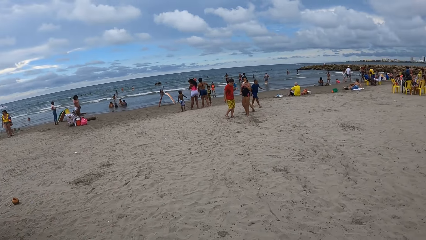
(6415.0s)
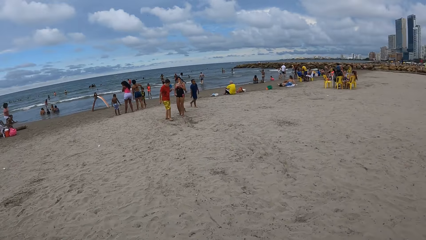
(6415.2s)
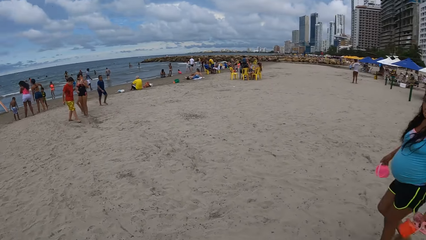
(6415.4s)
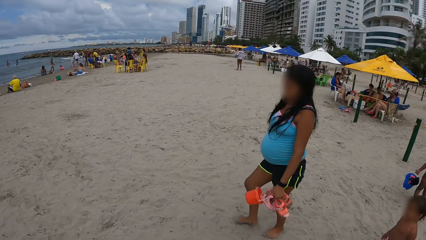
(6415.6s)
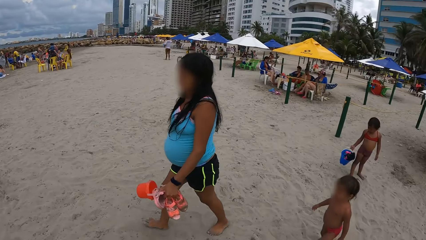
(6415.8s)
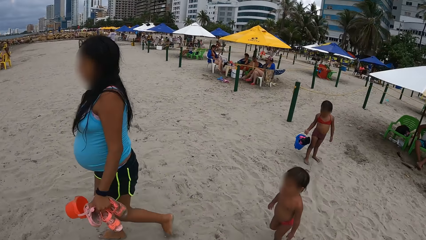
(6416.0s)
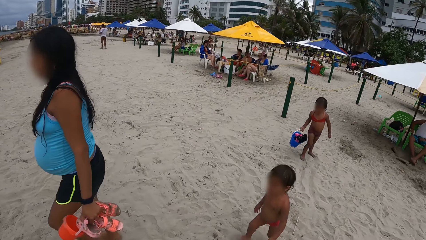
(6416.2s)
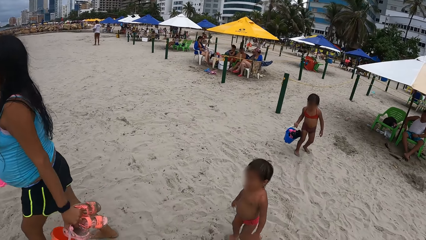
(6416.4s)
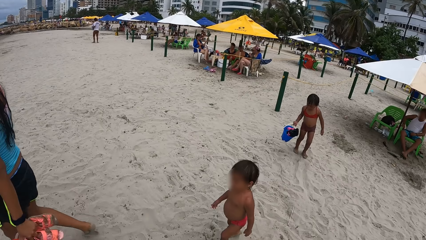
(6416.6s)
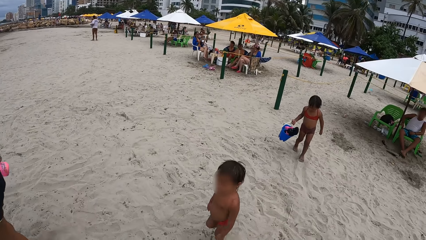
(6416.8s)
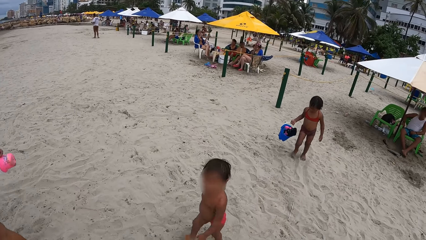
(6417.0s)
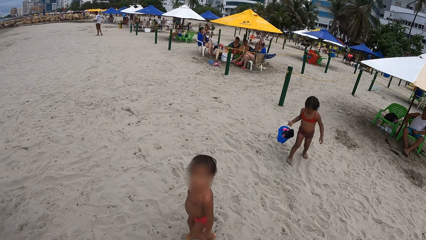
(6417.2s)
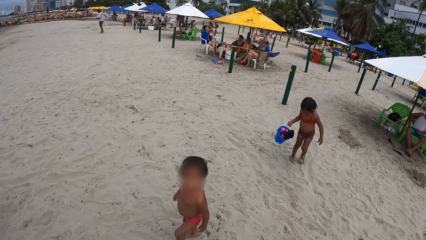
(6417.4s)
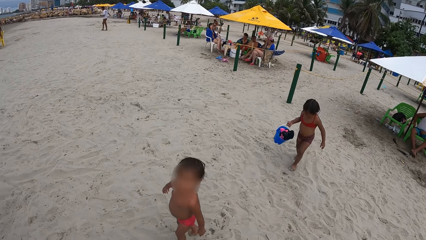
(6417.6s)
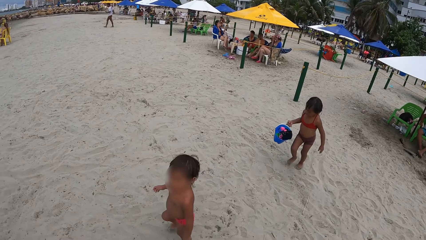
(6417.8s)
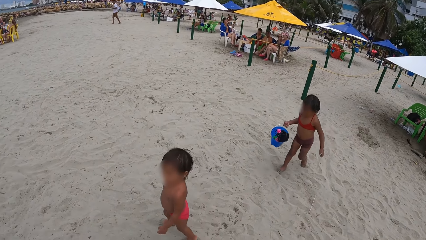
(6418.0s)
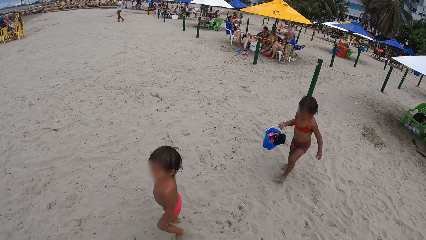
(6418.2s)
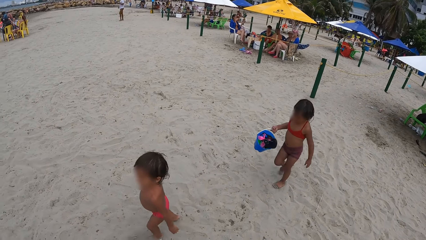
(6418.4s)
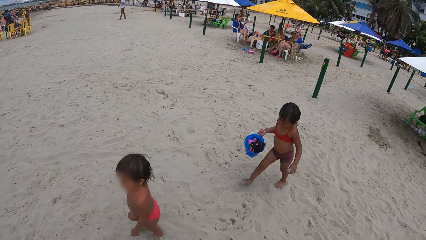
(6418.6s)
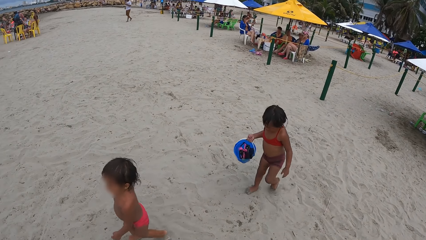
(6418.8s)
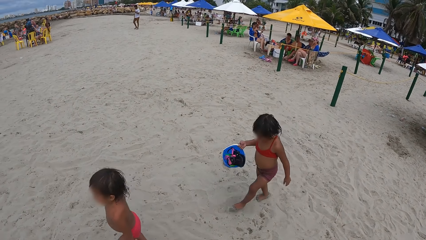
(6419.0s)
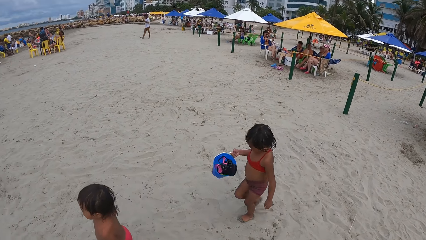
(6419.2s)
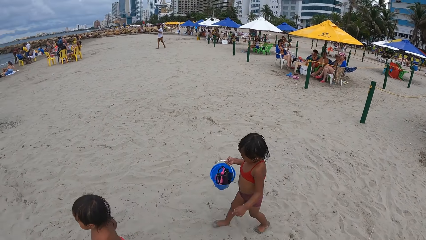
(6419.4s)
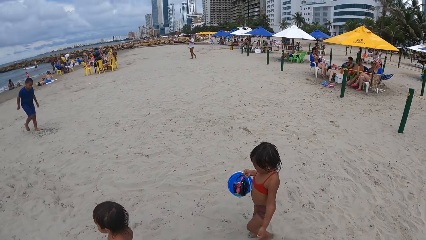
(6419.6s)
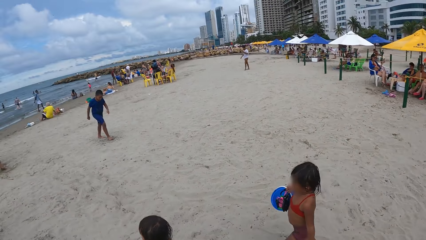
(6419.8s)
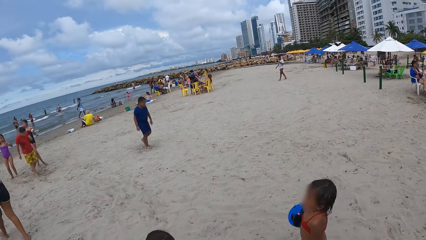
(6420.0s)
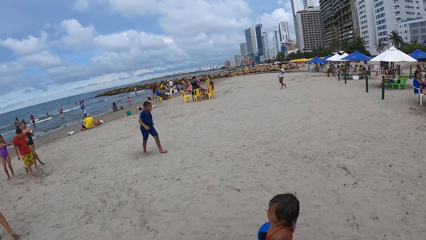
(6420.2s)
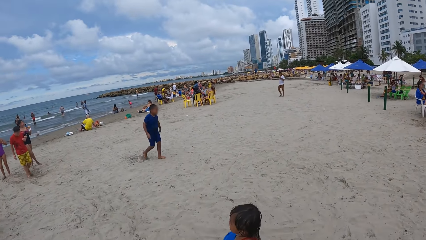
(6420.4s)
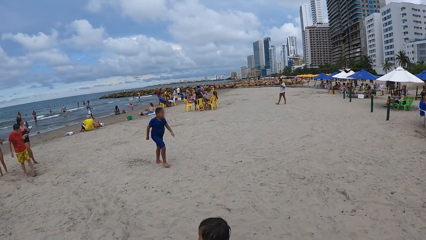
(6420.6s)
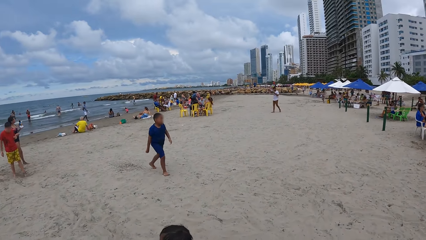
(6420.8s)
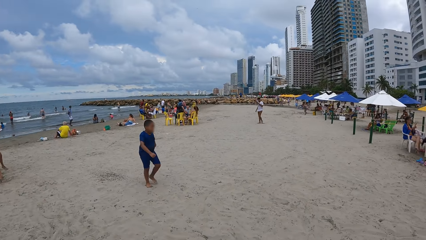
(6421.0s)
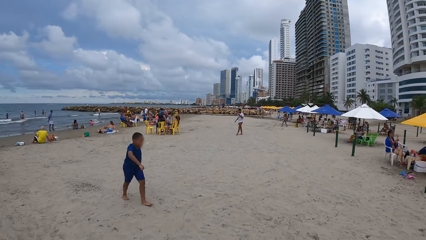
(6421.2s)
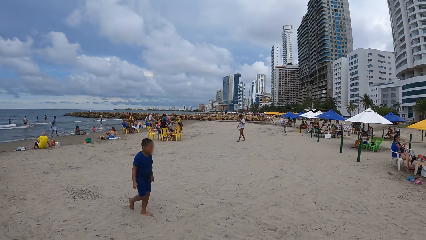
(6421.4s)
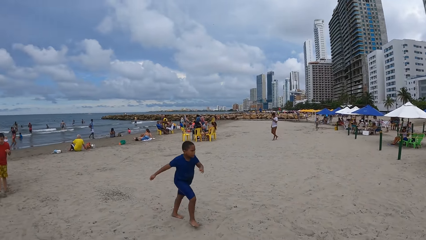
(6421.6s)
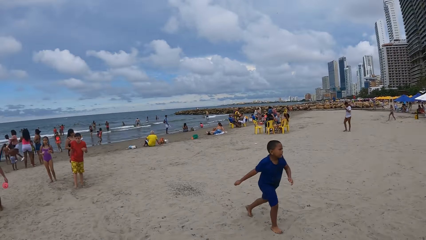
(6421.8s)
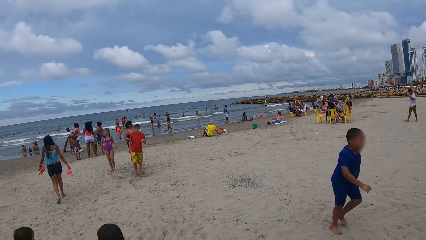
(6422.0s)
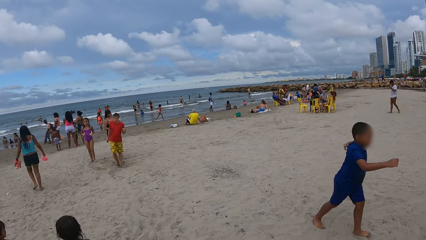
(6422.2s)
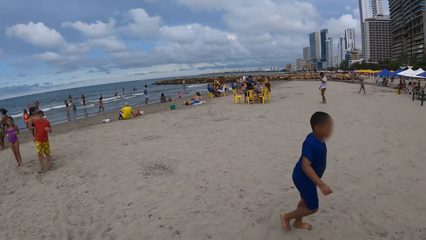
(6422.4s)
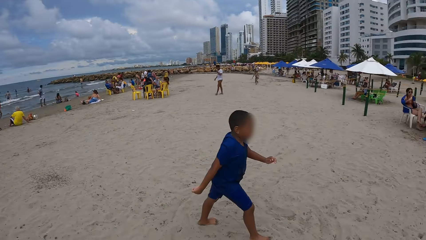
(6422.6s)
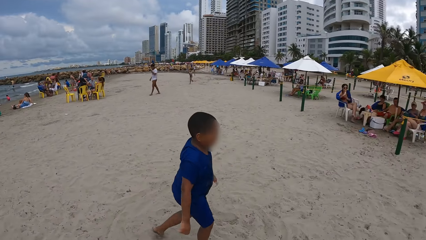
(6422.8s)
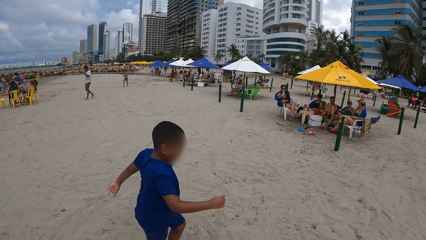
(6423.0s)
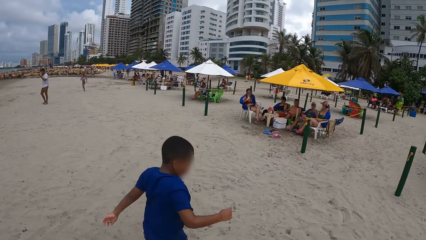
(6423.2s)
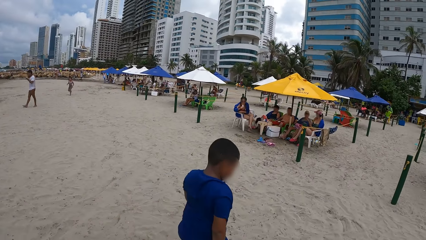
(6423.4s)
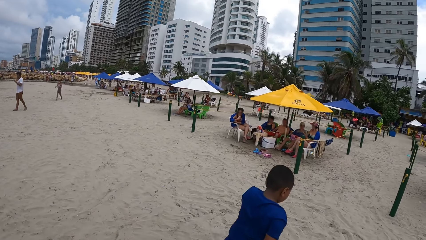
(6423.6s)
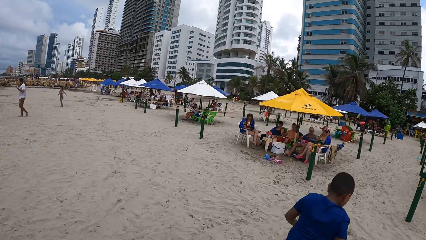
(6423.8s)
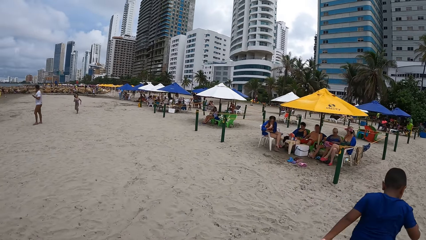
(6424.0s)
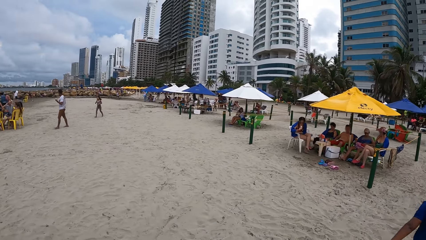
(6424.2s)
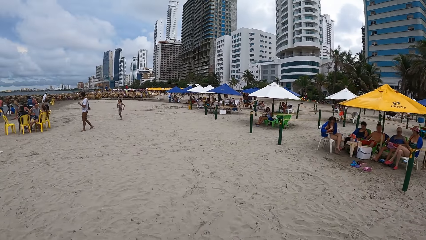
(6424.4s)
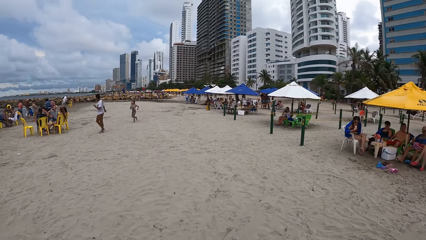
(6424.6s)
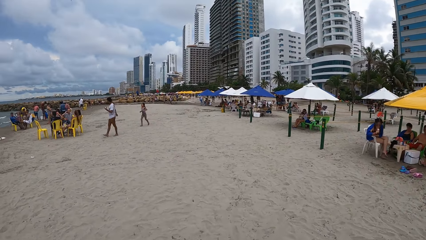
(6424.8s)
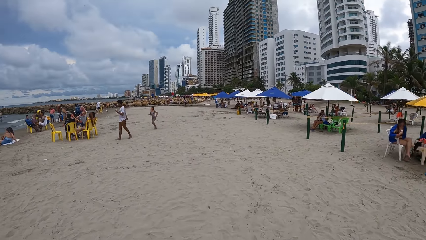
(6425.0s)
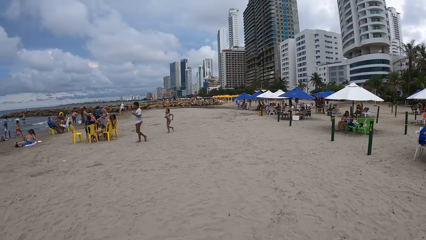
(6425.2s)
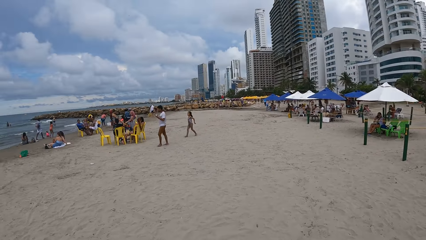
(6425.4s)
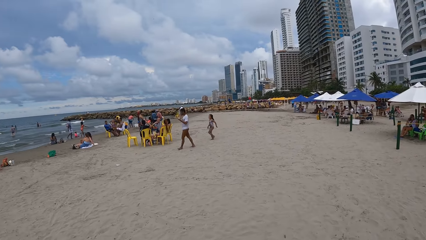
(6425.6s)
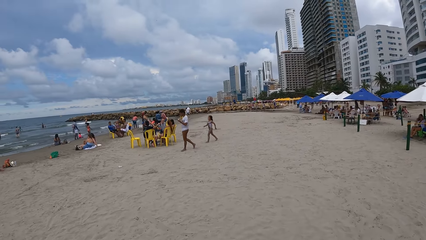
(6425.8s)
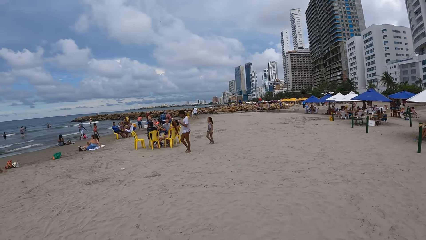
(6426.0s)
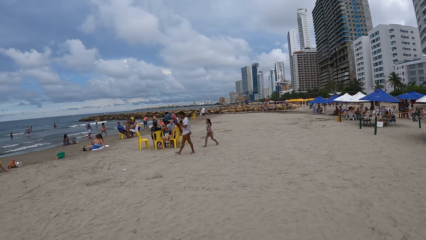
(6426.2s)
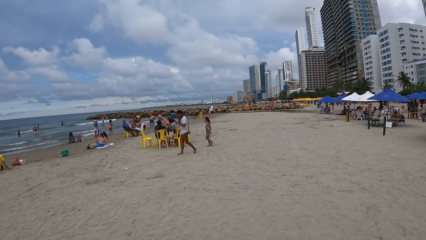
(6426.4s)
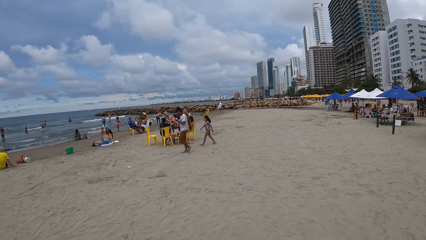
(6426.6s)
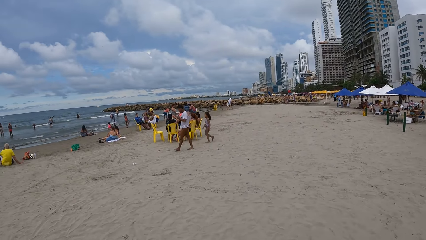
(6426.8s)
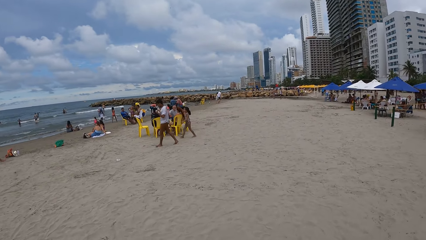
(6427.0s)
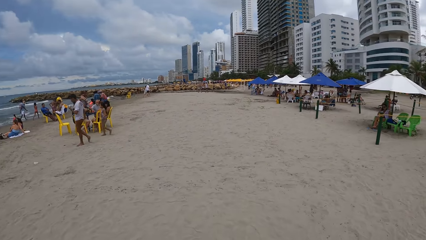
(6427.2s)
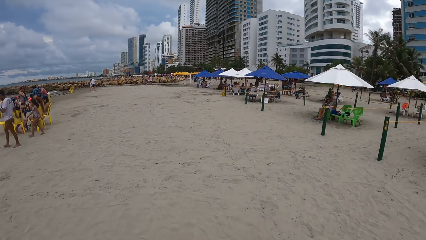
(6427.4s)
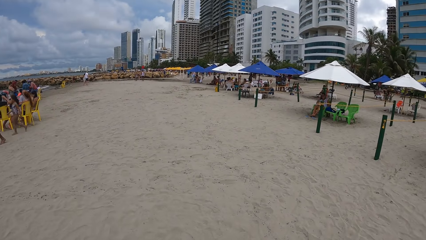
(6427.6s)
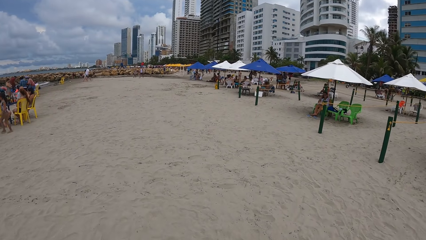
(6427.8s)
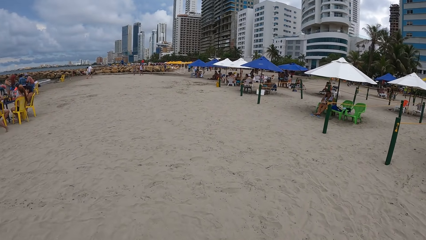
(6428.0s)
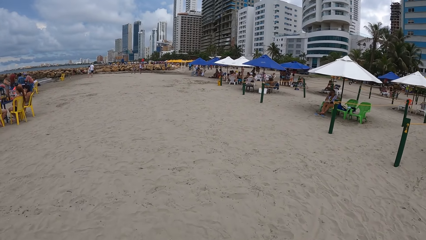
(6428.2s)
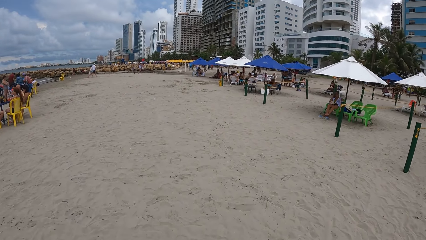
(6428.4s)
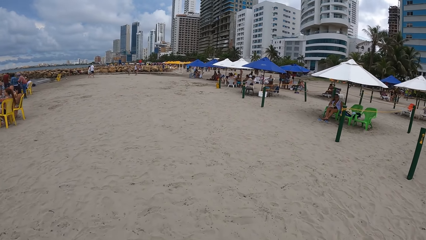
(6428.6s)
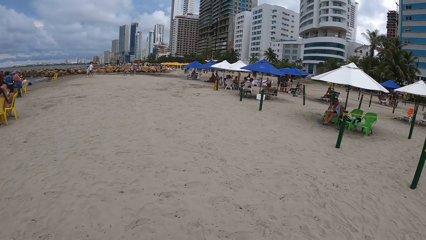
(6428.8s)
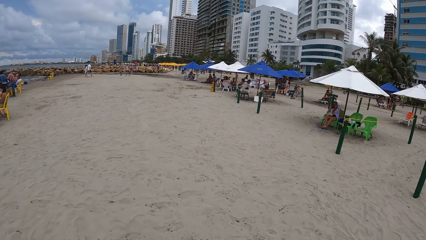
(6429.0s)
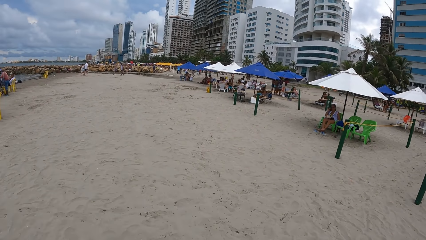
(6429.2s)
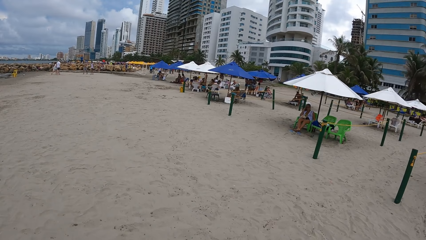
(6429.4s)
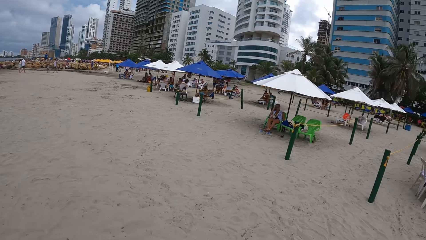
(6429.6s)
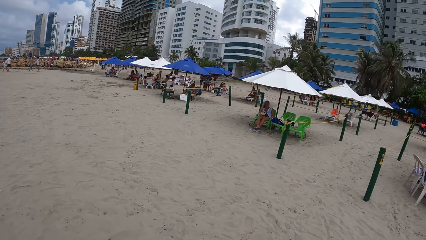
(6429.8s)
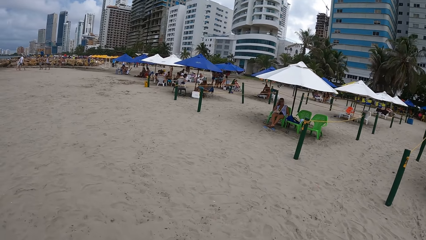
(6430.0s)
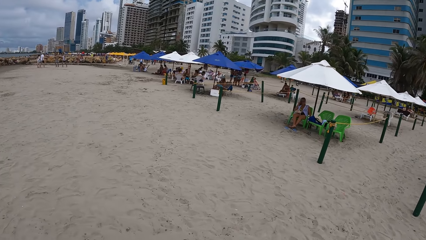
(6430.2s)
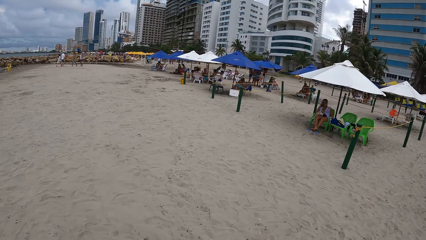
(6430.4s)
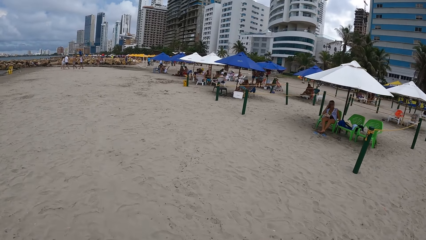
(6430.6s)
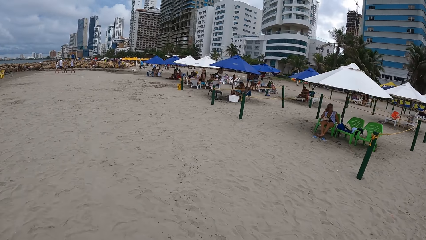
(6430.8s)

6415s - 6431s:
The camera wearer looks at a kid. They look at another kid. They look at another kid. They walk around the beach.
